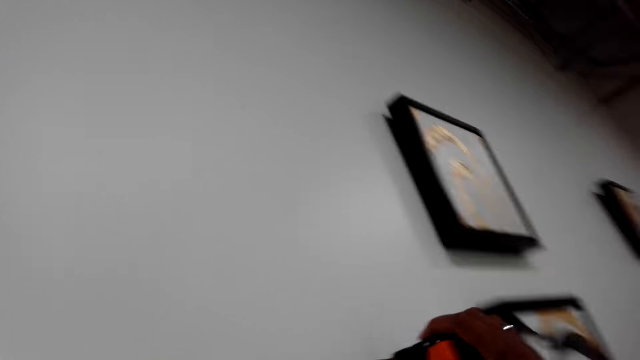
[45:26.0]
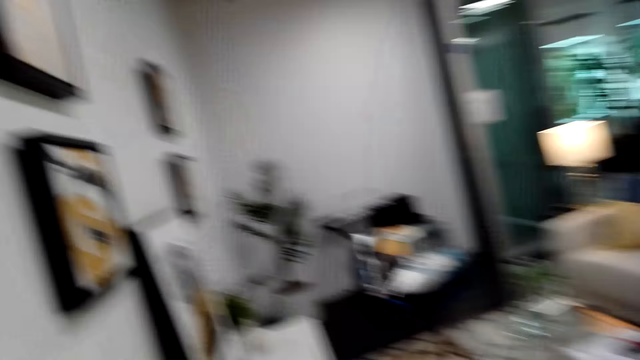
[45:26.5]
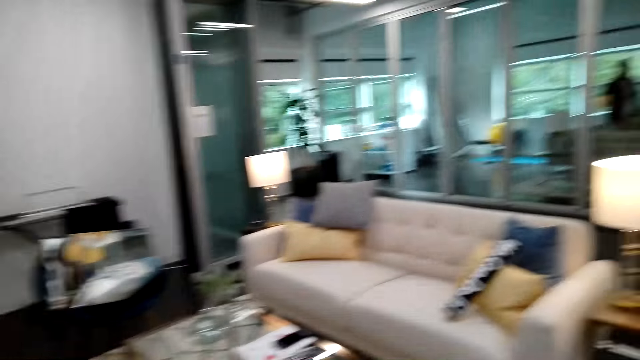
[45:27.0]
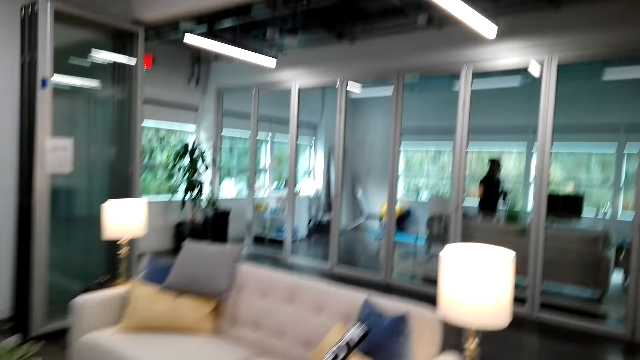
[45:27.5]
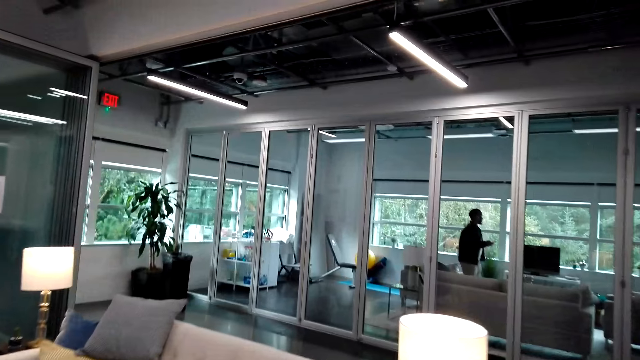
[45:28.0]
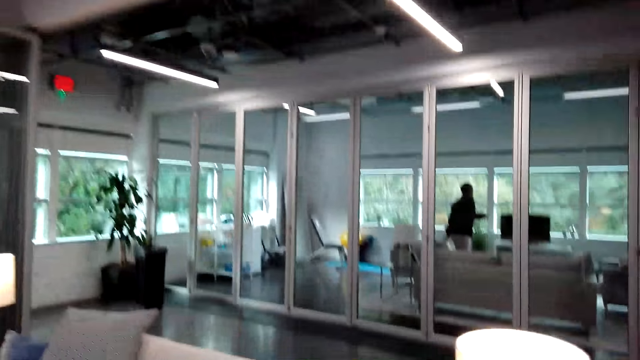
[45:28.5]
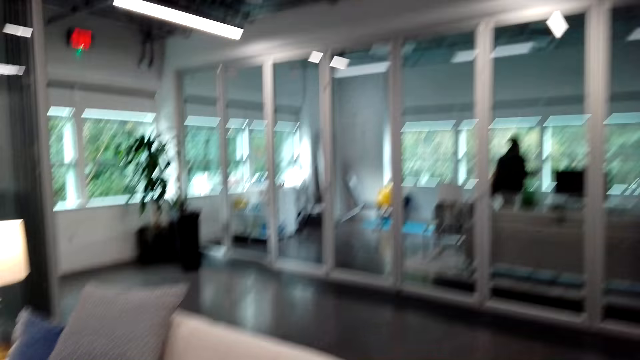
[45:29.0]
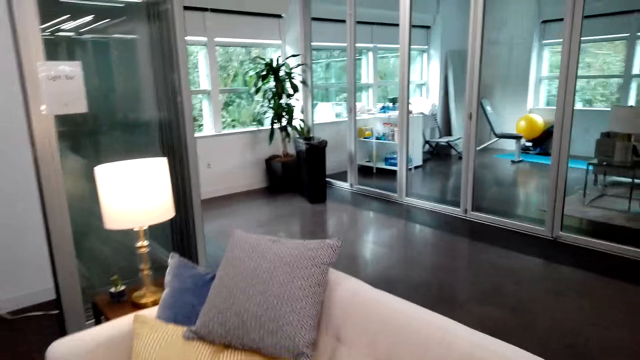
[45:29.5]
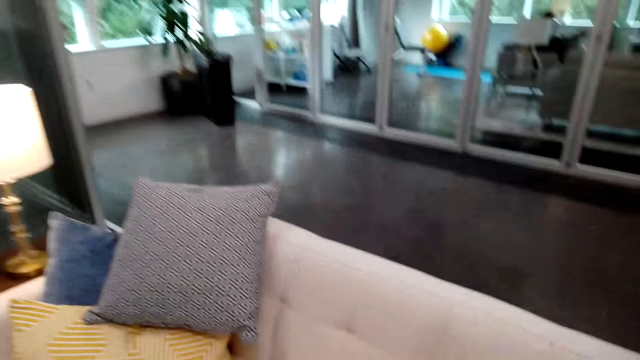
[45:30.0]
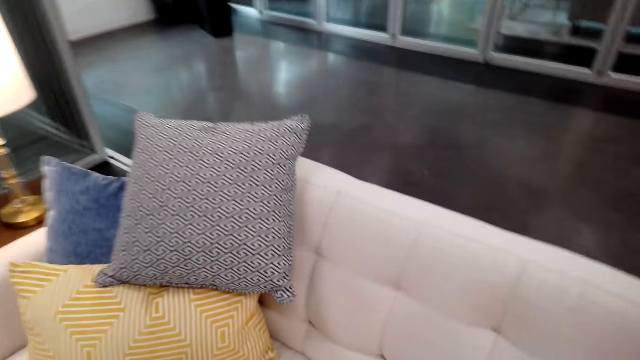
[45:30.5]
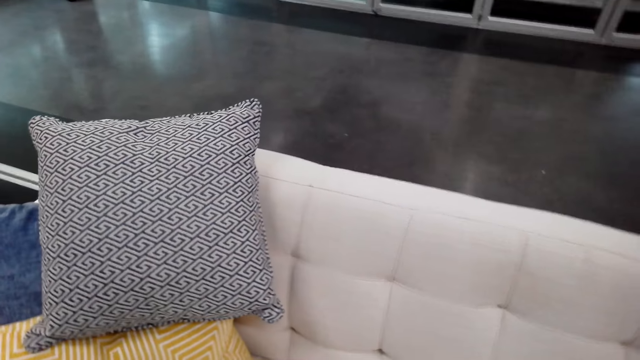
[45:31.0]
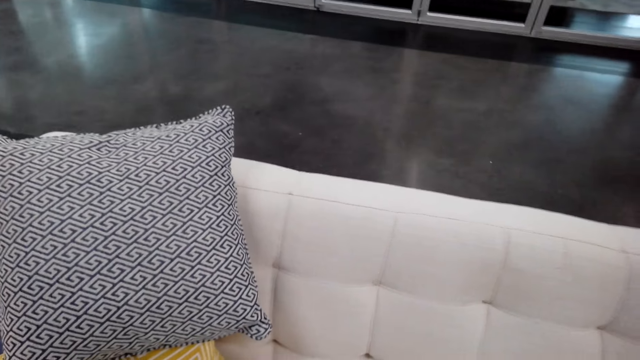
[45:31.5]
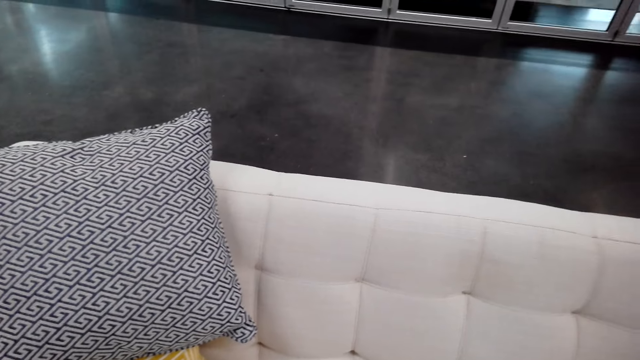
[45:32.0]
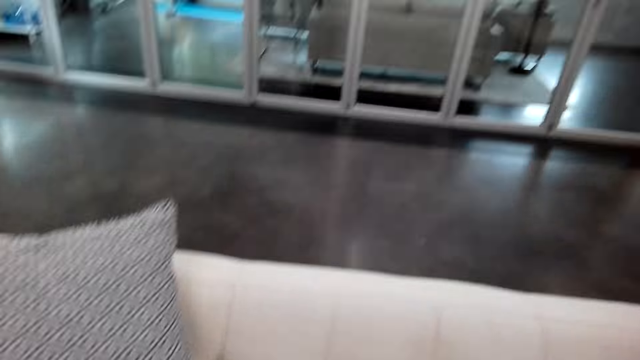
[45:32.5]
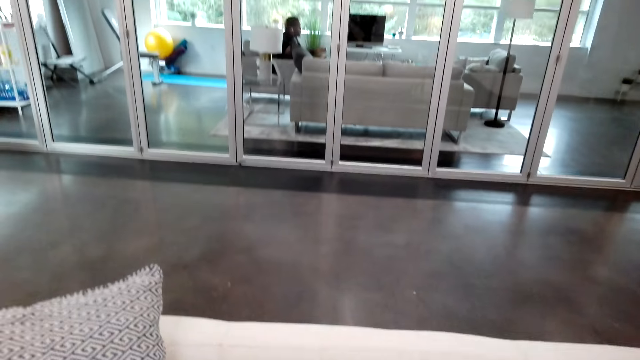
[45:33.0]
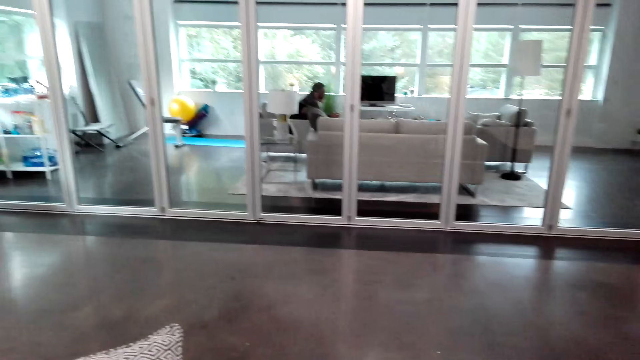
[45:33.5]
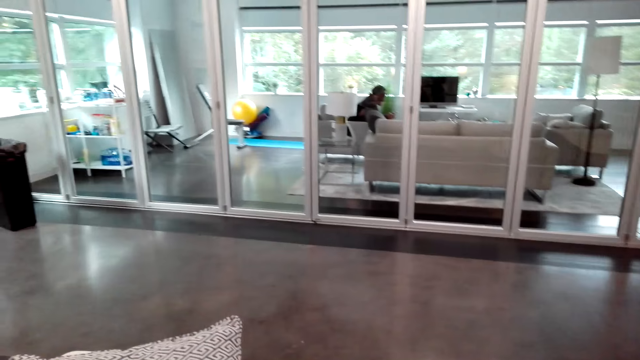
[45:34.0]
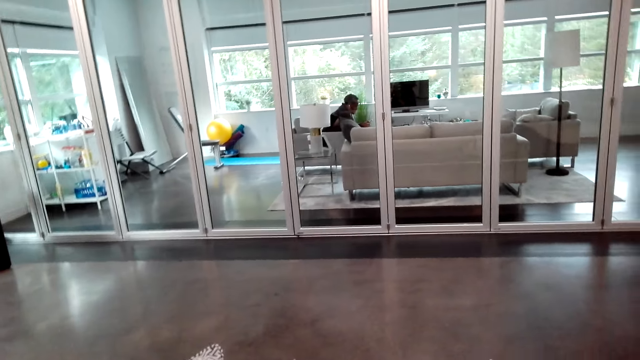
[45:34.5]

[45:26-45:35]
The camera wearer walks inside the house. They use a tape measure on the wall.

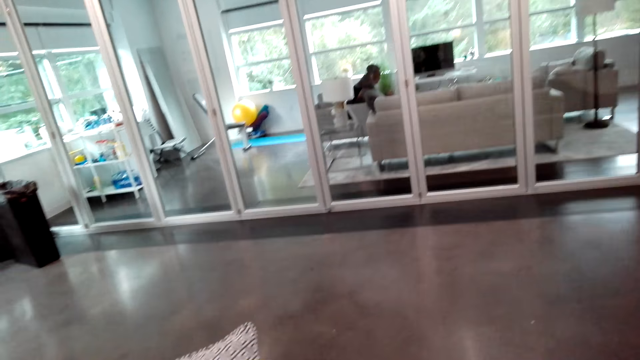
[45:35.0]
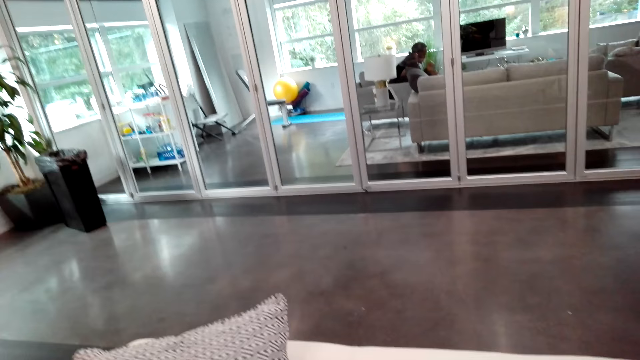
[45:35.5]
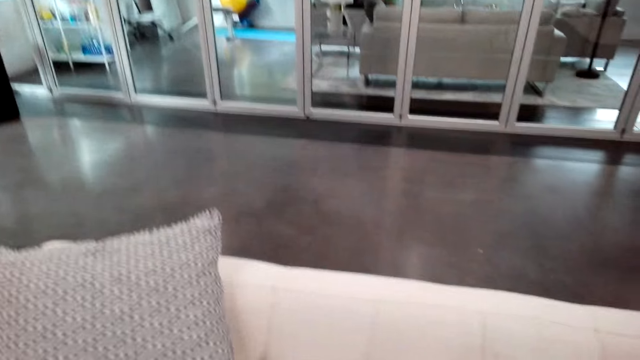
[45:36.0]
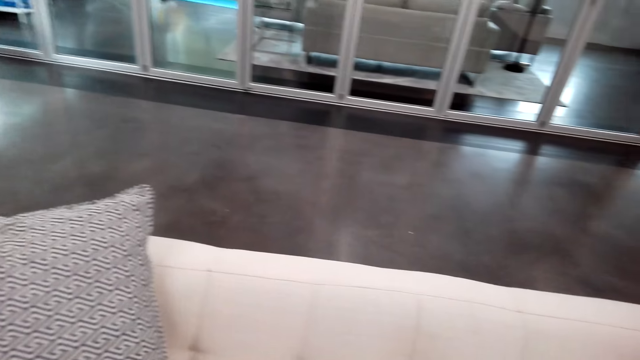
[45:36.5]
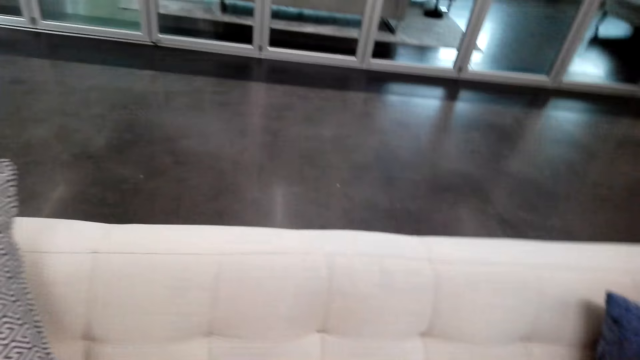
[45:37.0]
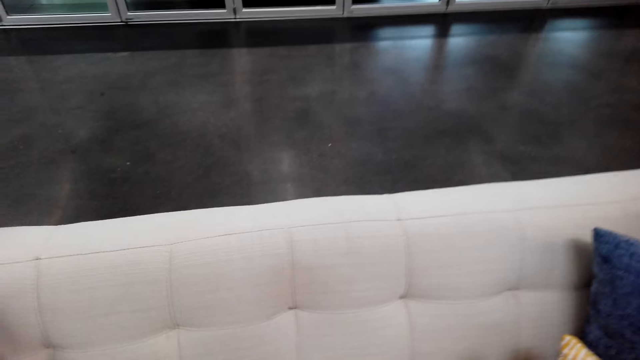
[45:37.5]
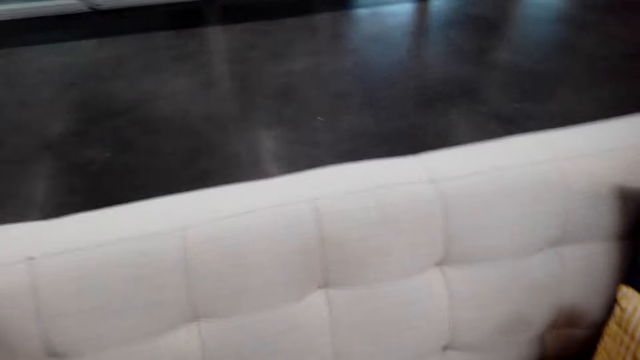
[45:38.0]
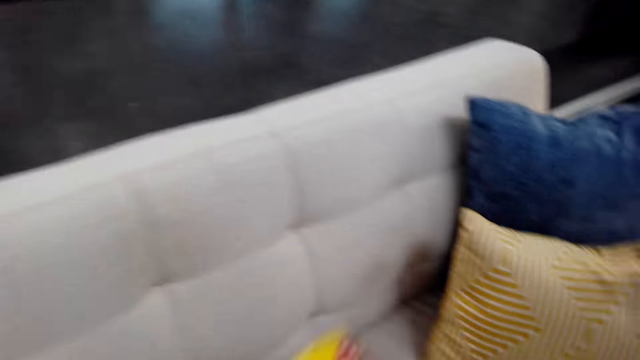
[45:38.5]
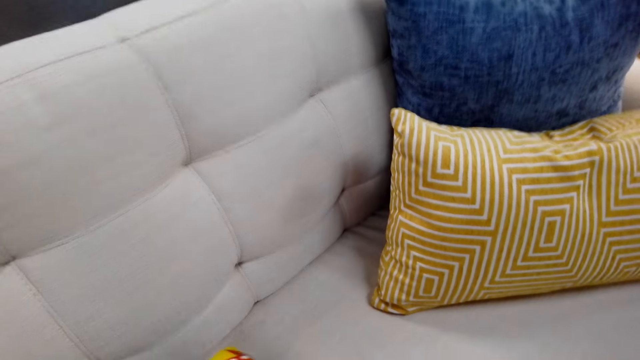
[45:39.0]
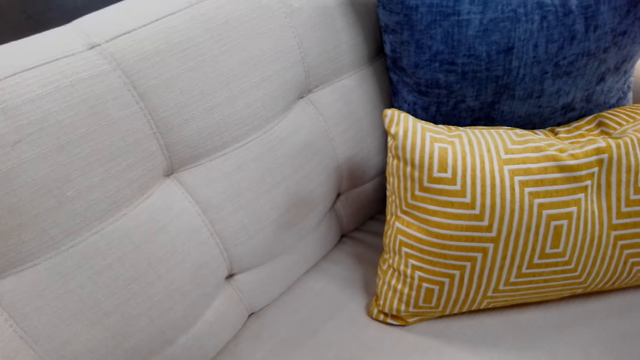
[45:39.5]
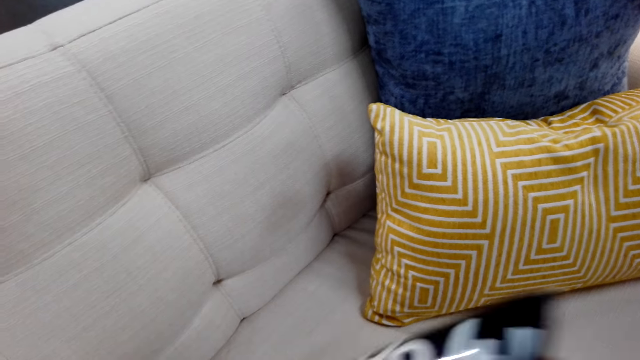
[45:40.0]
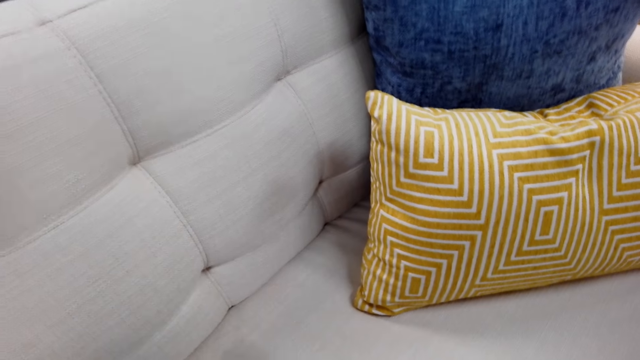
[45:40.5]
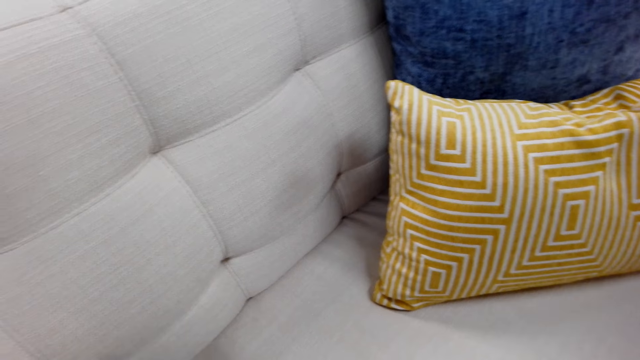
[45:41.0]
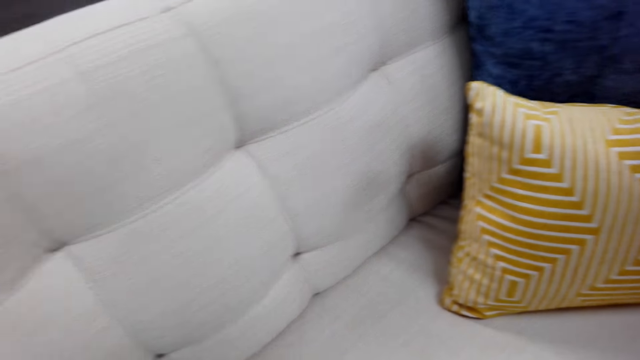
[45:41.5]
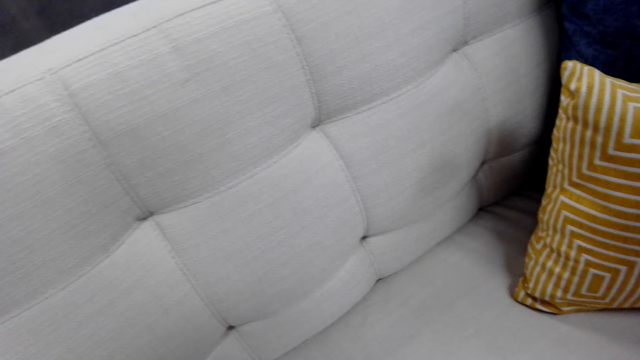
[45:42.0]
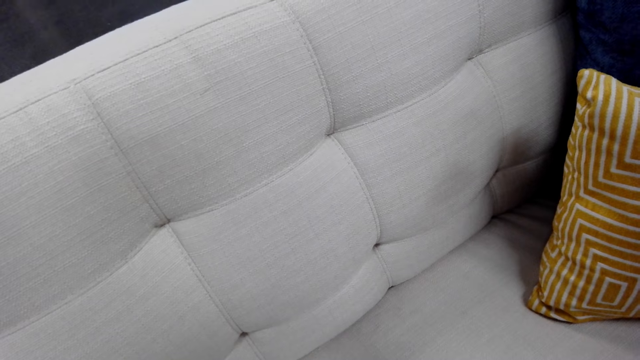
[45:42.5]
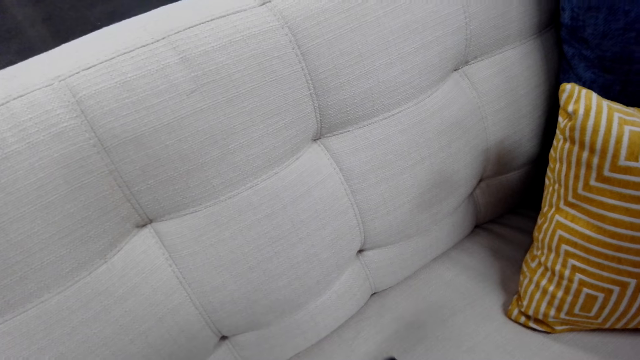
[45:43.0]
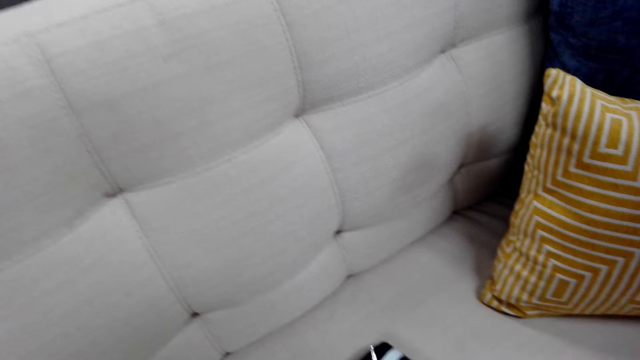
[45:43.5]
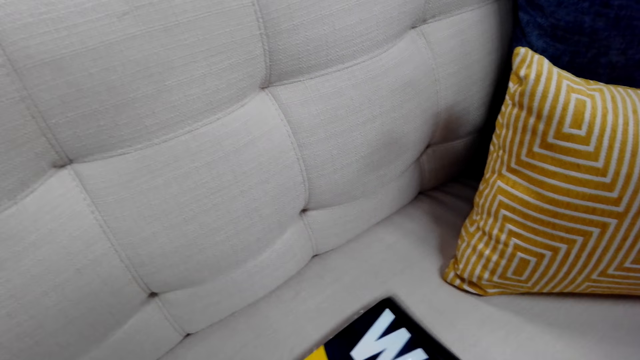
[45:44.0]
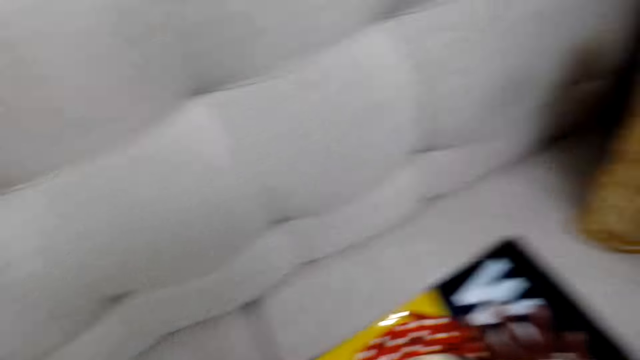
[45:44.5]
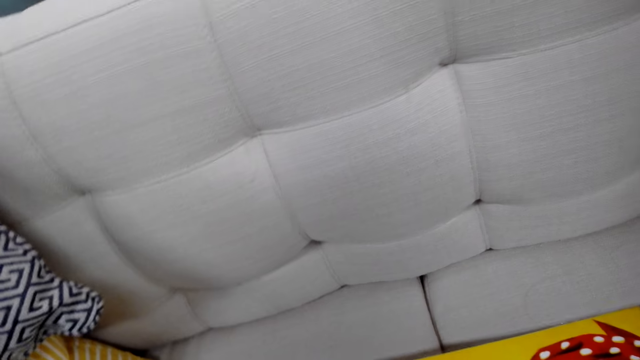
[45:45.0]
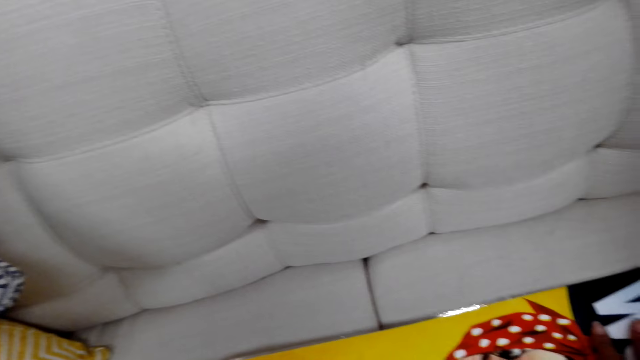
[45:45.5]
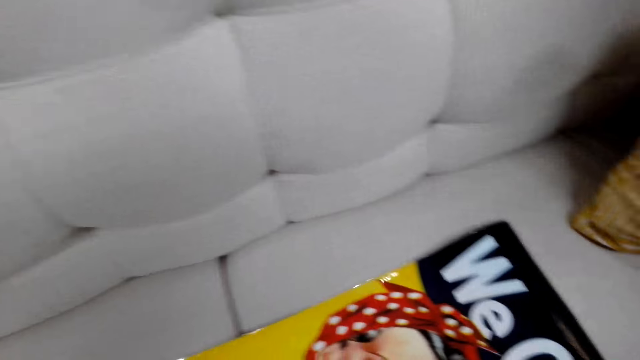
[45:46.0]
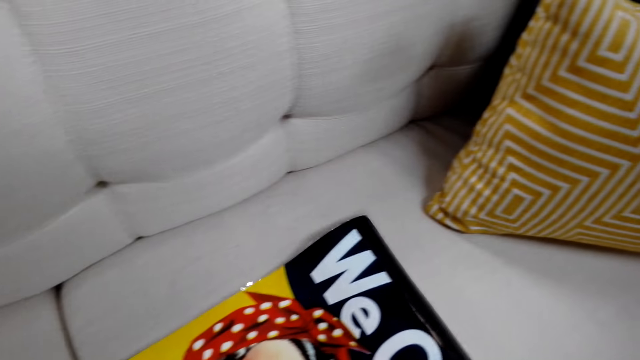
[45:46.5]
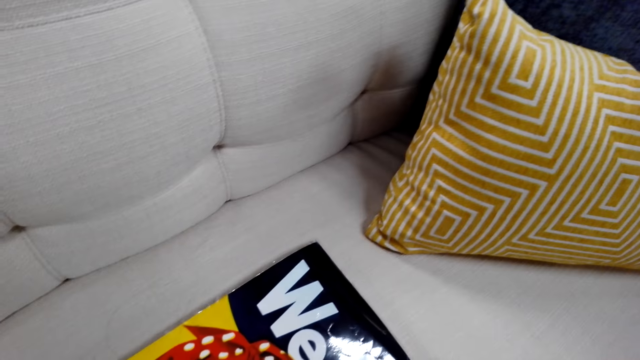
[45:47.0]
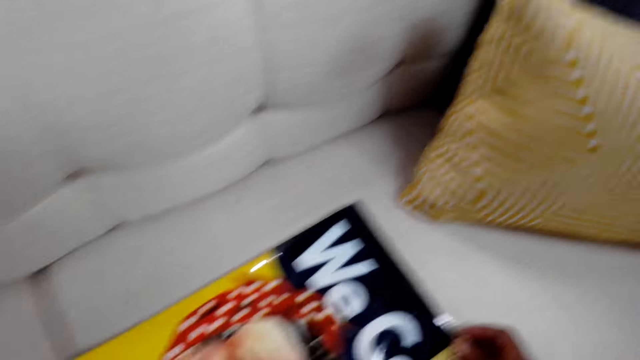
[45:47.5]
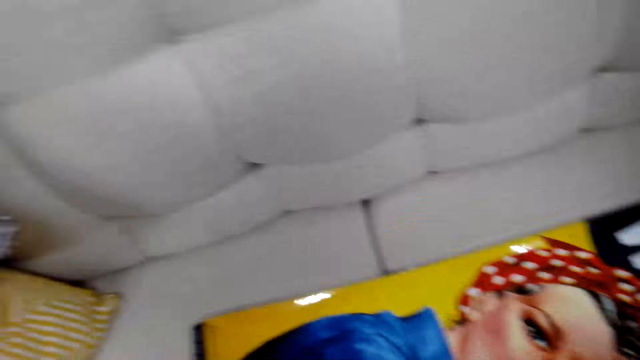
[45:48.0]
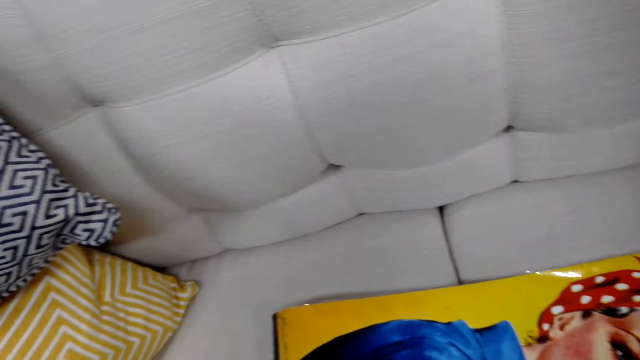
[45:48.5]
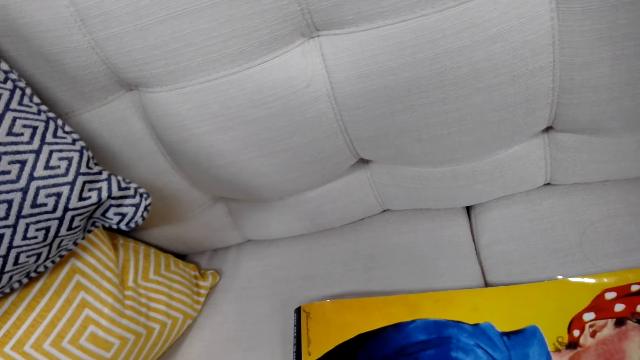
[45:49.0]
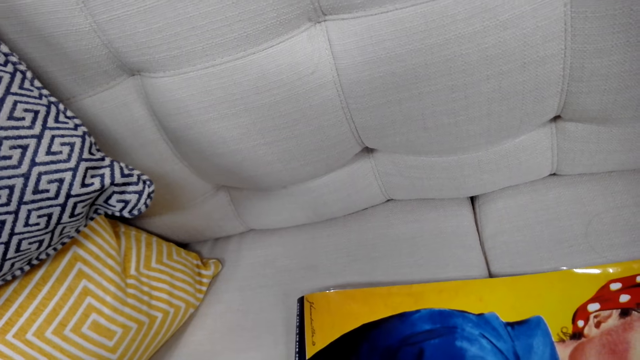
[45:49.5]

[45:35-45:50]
The camera wearer holds on to the art. They pick up a wall picture.
